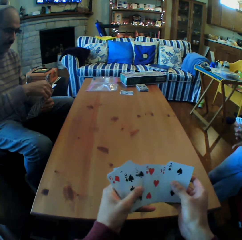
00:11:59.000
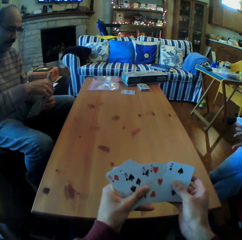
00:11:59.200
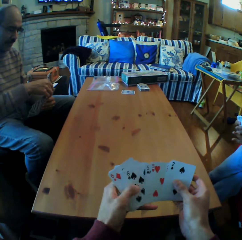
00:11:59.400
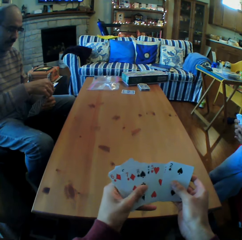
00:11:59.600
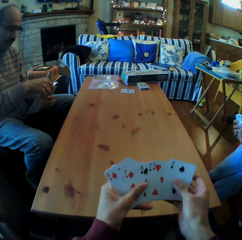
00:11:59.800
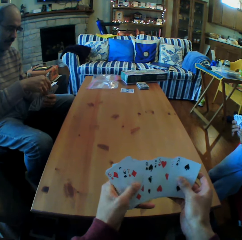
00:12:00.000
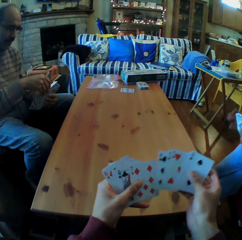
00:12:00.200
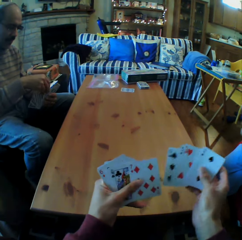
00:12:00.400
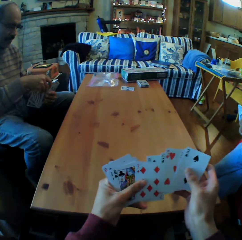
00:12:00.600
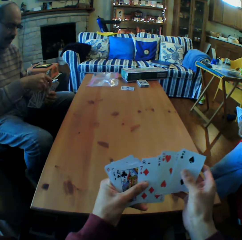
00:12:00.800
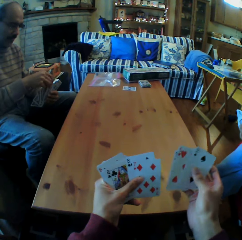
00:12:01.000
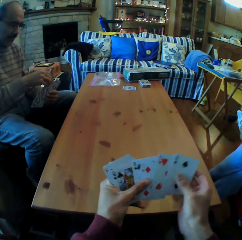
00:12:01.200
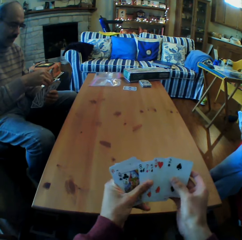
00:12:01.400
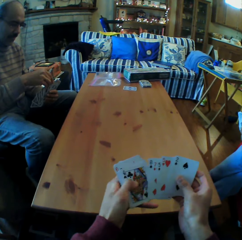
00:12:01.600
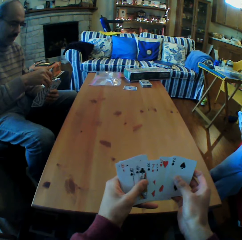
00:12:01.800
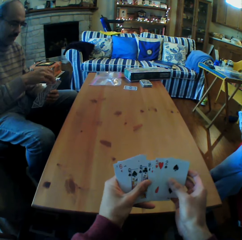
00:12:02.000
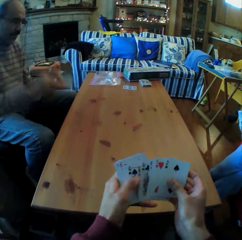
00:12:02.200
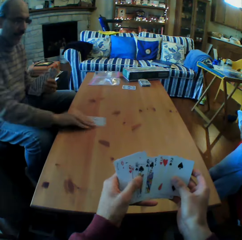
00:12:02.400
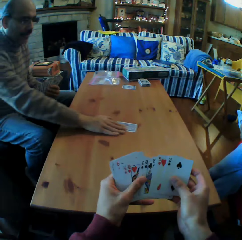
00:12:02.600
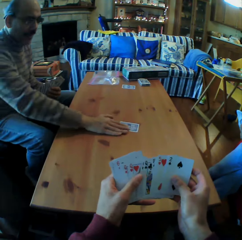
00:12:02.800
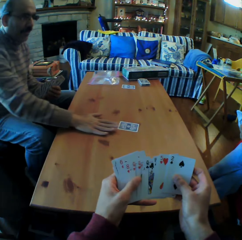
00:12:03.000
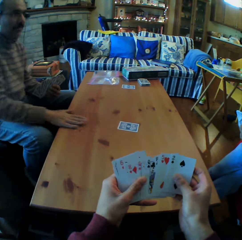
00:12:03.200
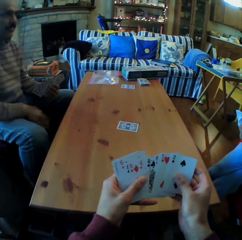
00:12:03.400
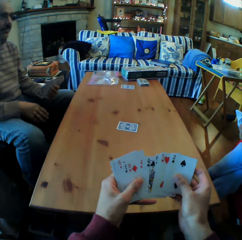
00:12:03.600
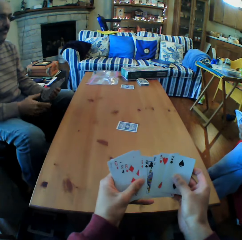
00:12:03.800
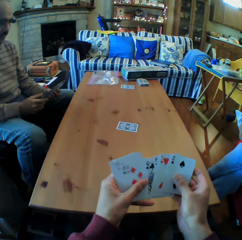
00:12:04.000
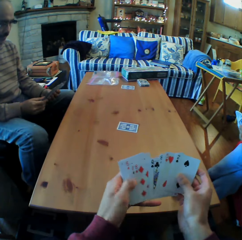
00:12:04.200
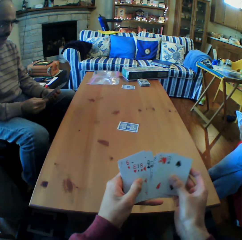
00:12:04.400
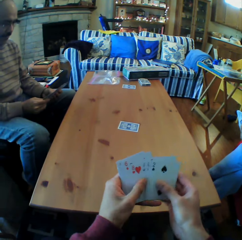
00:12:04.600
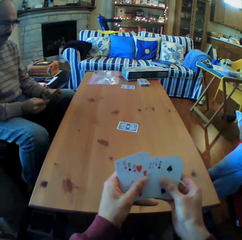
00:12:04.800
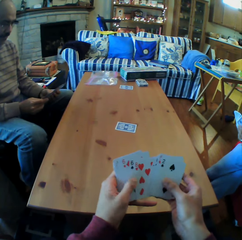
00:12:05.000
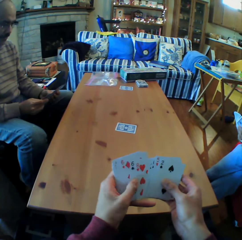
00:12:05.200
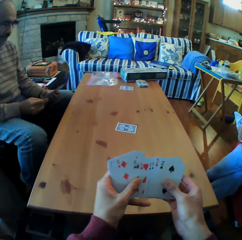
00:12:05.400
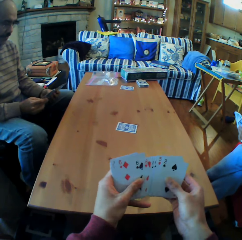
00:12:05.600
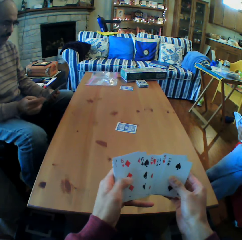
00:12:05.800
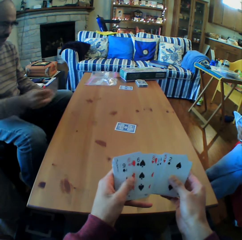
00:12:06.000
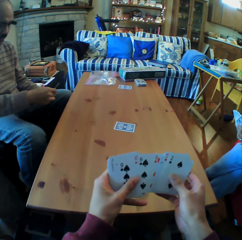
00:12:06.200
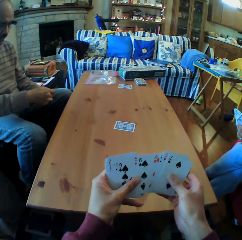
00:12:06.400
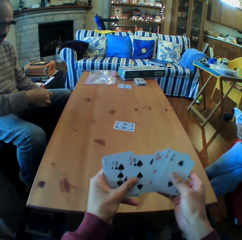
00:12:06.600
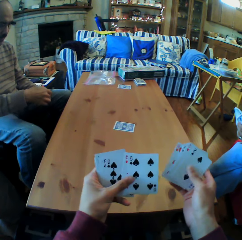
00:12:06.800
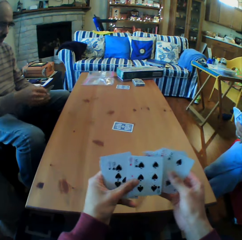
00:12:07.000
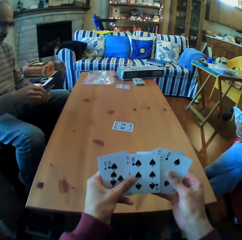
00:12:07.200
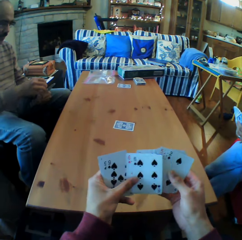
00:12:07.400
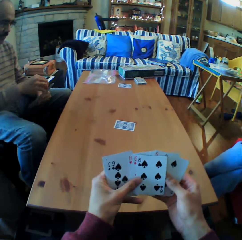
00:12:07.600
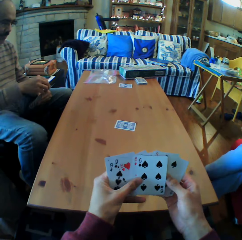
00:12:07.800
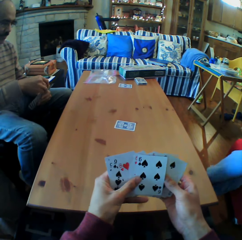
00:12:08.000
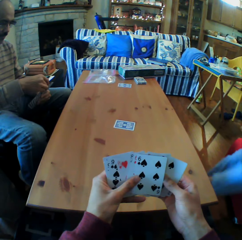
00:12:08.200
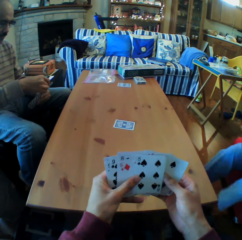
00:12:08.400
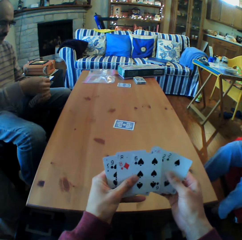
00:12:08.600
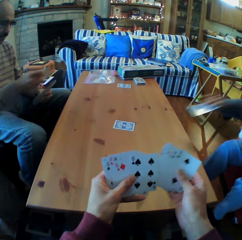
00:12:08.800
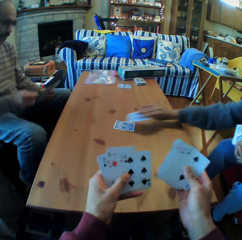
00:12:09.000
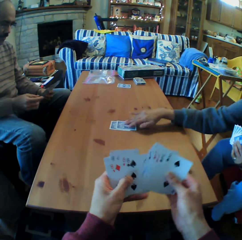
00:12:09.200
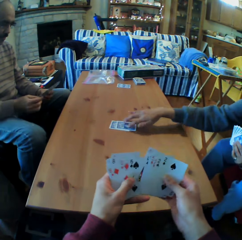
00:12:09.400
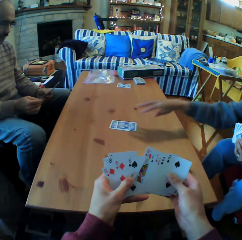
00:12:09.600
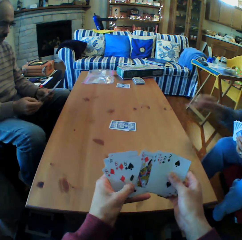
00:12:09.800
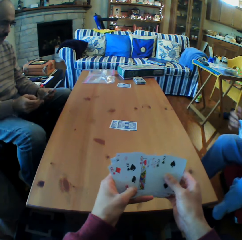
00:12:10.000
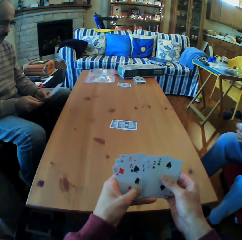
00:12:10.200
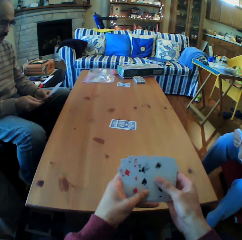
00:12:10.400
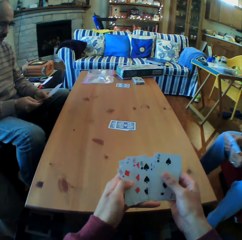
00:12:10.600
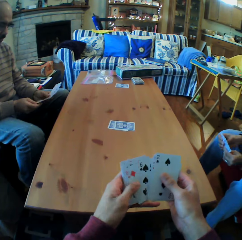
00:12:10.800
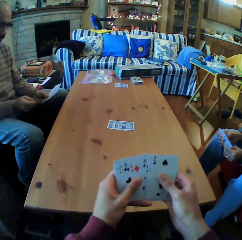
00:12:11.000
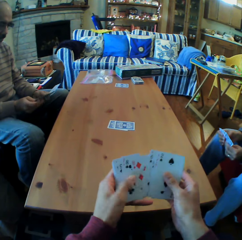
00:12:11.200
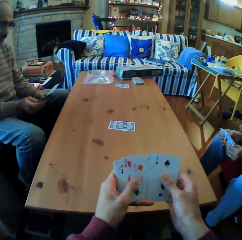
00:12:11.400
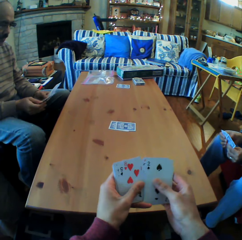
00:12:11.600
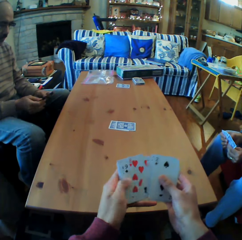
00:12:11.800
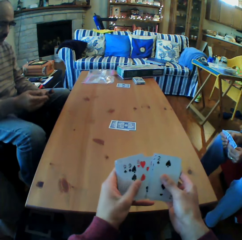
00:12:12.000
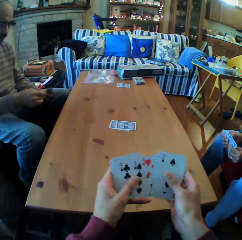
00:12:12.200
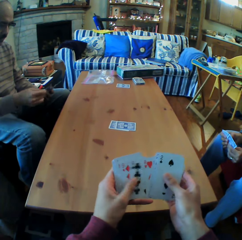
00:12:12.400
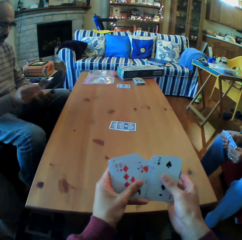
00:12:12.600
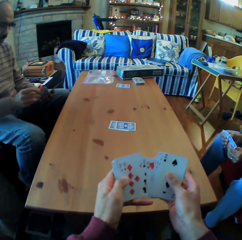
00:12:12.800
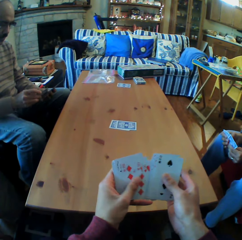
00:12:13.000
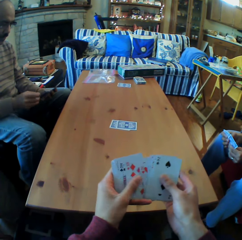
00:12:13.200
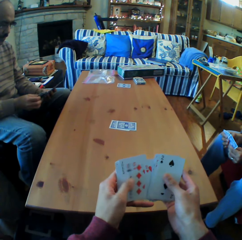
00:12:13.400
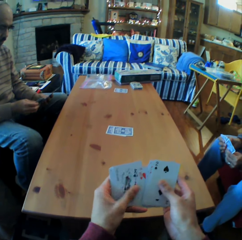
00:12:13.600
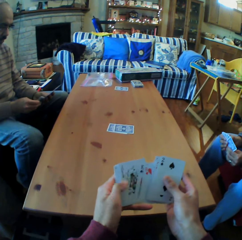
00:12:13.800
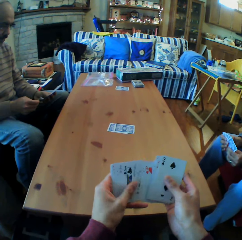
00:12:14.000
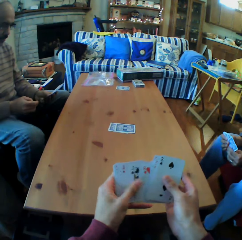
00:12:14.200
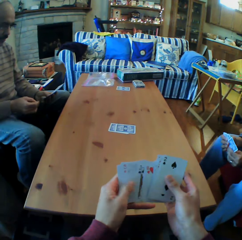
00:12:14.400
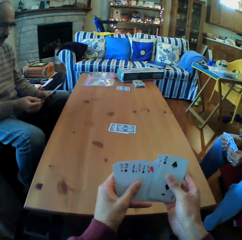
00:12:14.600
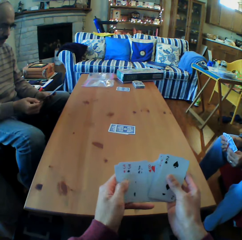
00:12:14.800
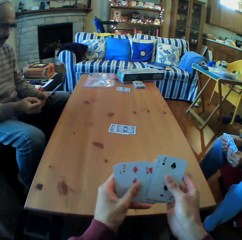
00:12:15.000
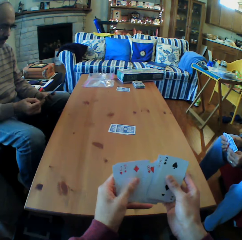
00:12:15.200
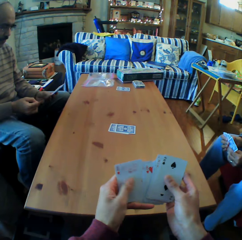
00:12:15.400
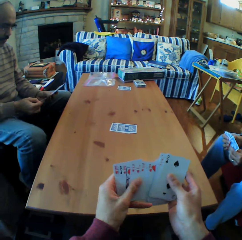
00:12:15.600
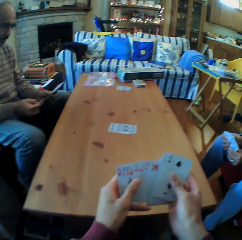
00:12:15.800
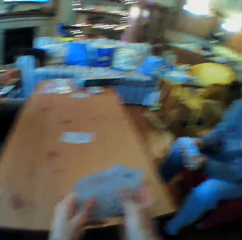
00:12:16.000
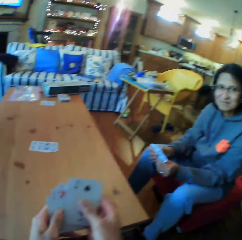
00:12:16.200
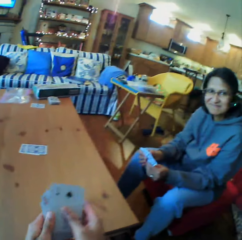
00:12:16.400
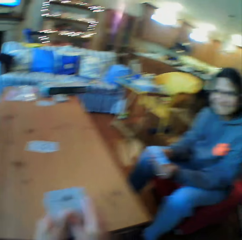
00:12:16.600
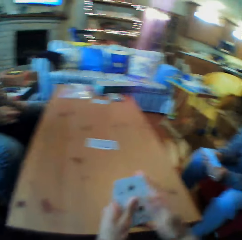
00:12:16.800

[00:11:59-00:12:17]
The camera wearer moves the cards on his hands. A man puts the cards on the table. The camera wearer moves the cards on his hands. A woman puts the card on the table. The camera wearer moves the cards on his hands. He moves the cards on his hands again. The man looks at the cards. The camera wearer talks. He moves the cards on his hands.

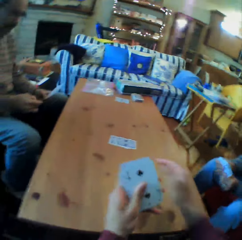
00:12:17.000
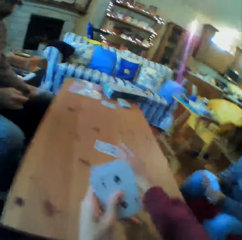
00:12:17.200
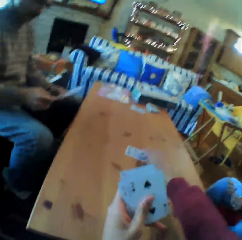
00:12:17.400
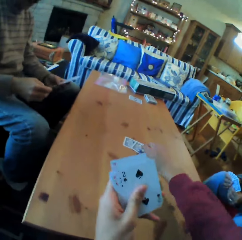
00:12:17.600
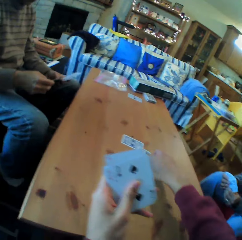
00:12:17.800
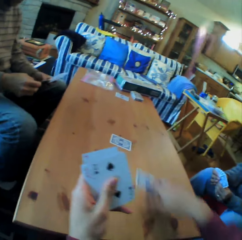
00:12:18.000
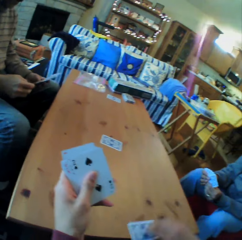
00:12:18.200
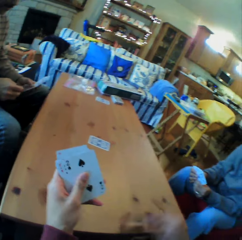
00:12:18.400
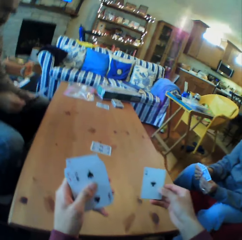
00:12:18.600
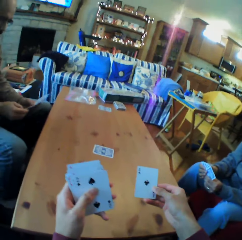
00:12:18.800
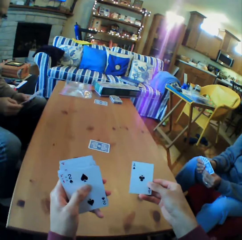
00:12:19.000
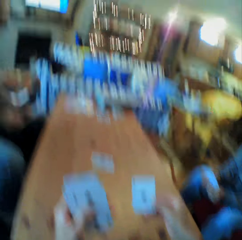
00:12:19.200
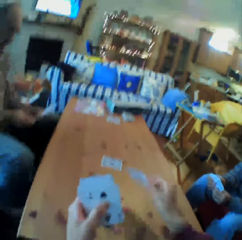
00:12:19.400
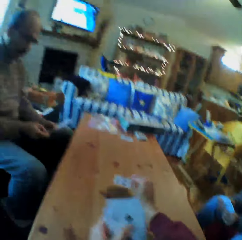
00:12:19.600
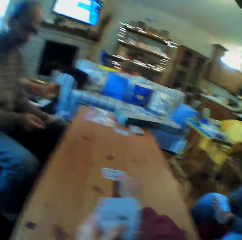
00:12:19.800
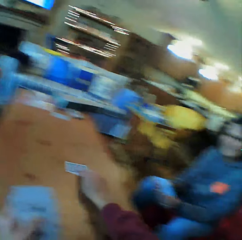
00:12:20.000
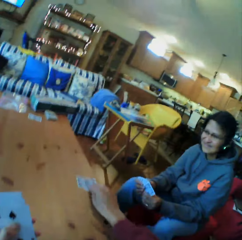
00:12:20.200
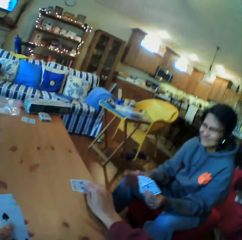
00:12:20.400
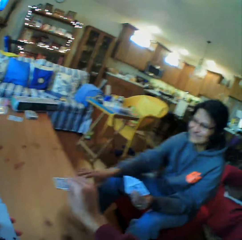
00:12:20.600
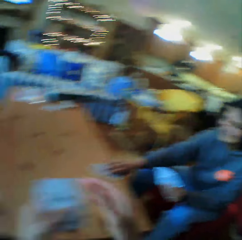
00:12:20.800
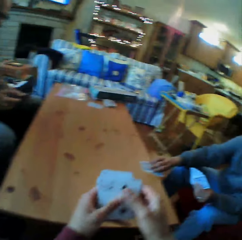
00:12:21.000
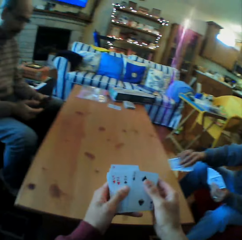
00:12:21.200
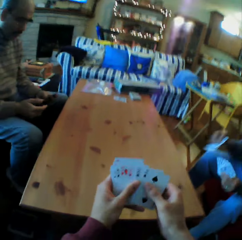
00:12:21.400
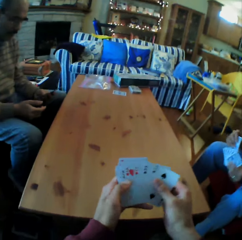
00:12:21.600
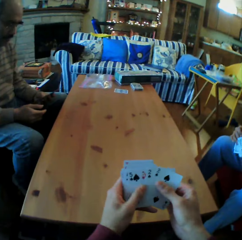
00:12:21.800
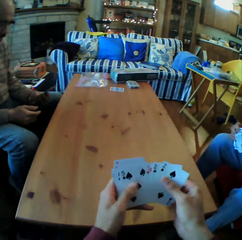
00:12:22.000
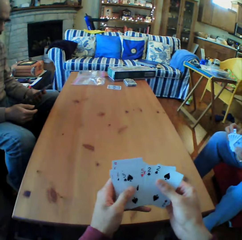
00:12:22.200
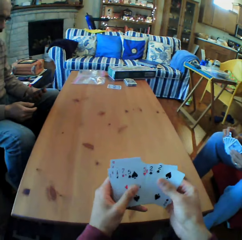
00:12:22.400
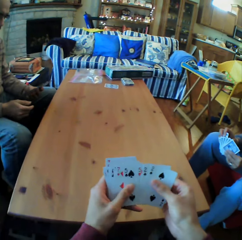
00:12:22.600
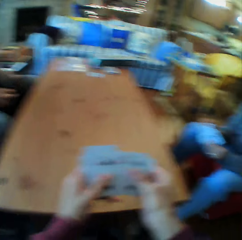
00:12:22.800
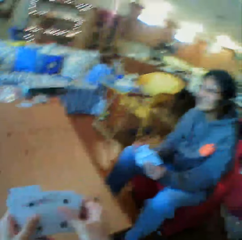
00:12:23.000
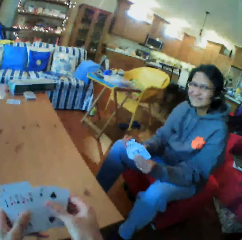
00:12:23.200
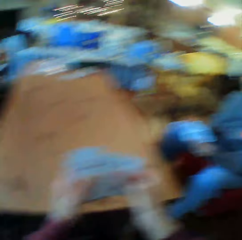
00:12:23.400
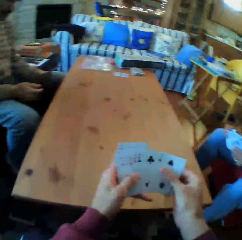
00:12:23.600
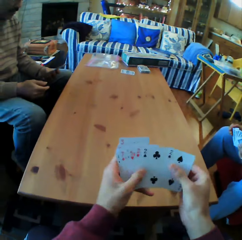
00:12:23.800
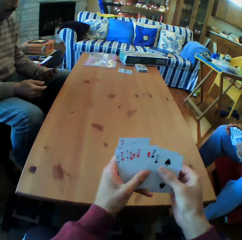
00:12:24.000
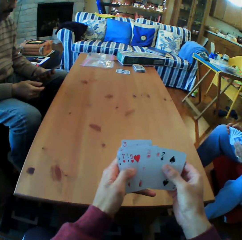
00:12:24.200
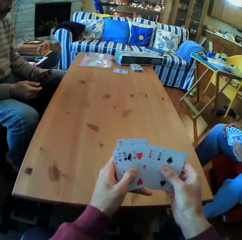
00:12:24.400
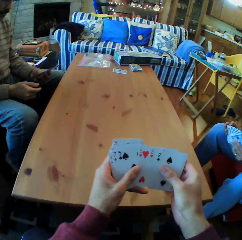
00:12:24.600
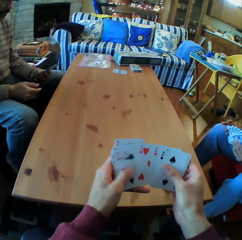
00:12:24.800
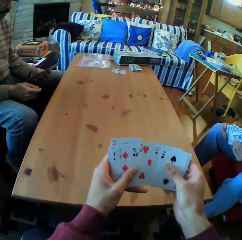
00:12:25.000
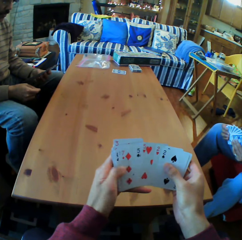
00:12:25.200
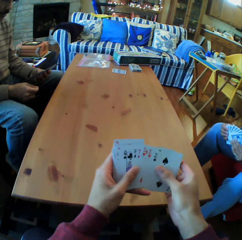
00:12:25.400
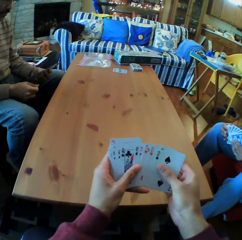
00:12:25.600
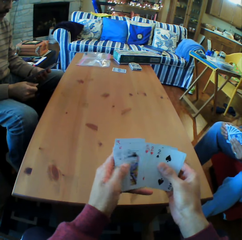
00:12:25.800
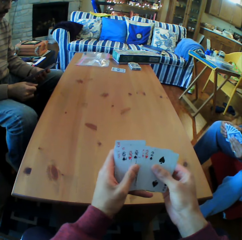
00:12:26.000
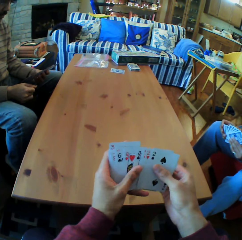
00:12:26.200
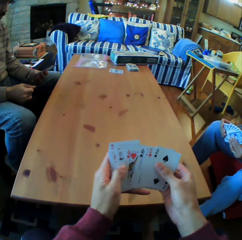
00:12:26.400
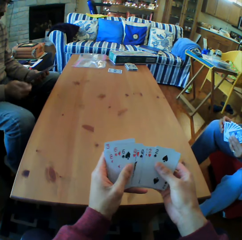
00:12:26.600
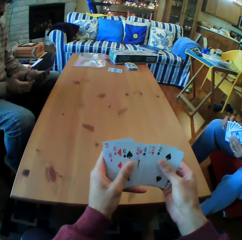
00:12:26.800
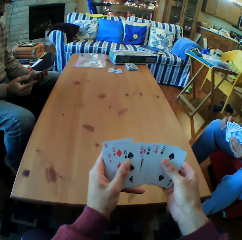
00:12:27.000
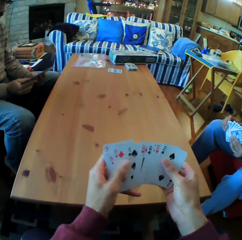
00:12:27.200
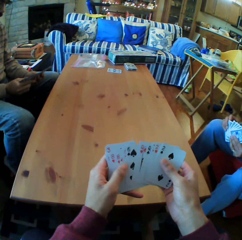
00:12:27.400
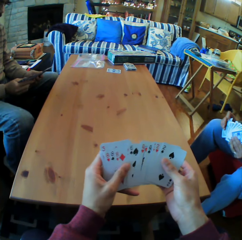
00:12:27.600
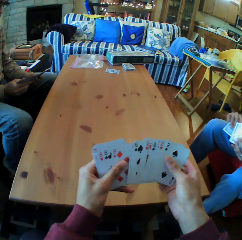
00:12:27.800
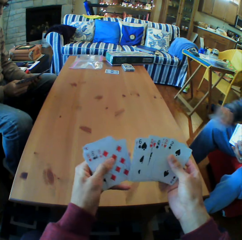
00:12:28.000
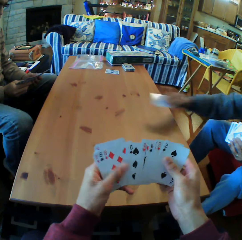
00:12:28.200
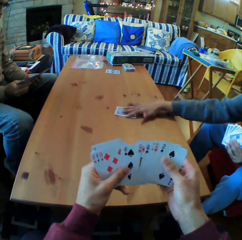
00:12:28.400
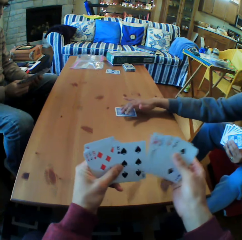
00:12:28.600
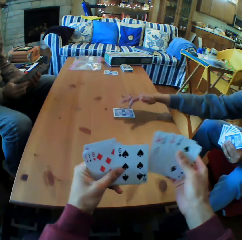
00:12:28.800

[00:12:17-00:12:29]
The camera wearer looks at a woman. He picks up the cards from the table. He turns the card. He looks at the card. He puts the card on the table. He gives the woman the cards. The woman picks up the cards. The camera wearer moves the cards on his hands. He looks at the woman. He moves the cards on his hands. He shuffles the cards.
